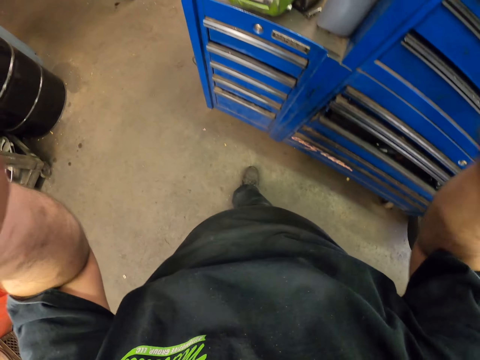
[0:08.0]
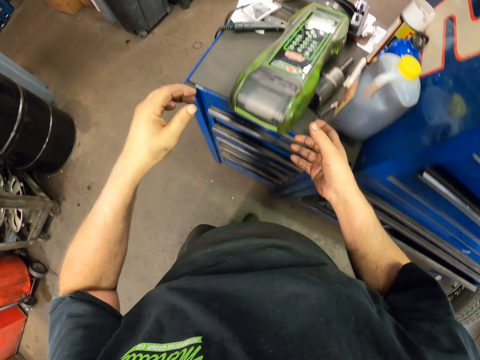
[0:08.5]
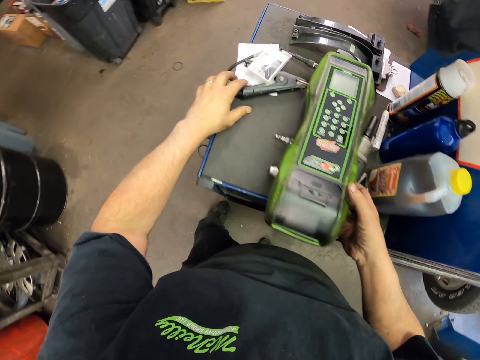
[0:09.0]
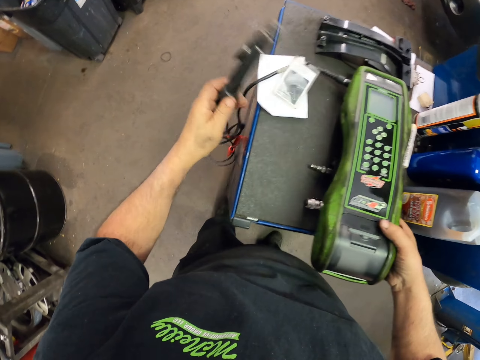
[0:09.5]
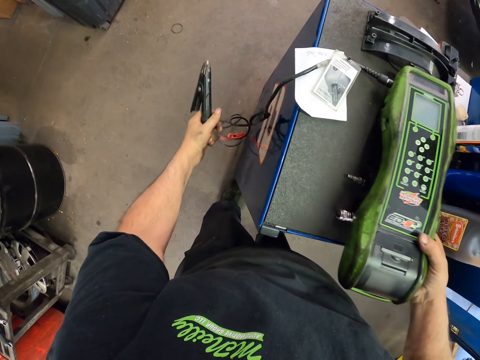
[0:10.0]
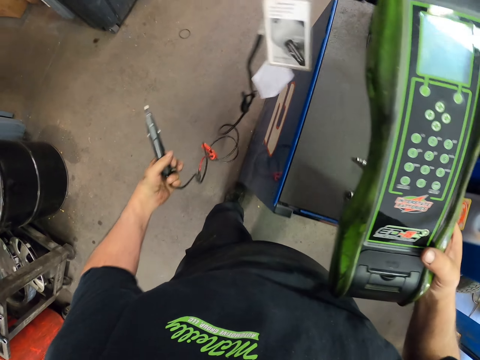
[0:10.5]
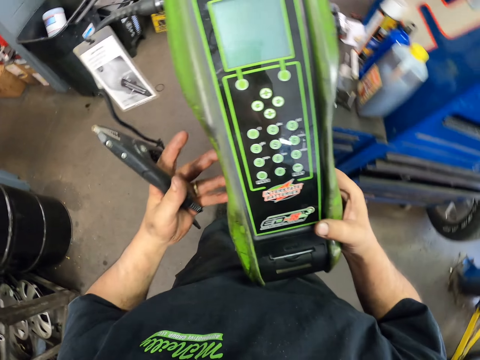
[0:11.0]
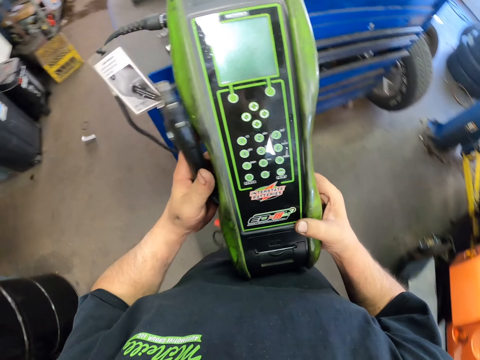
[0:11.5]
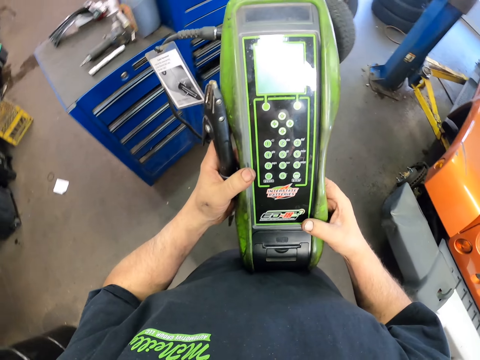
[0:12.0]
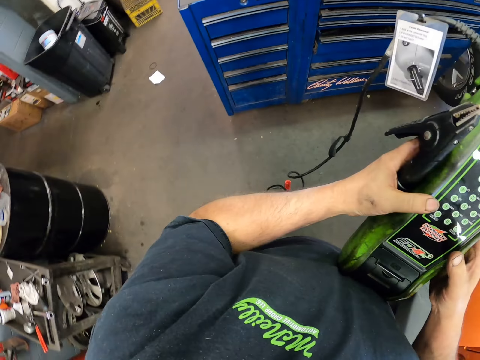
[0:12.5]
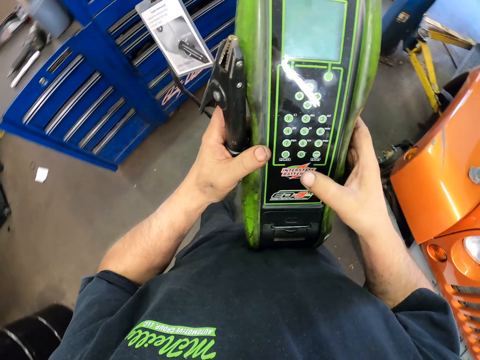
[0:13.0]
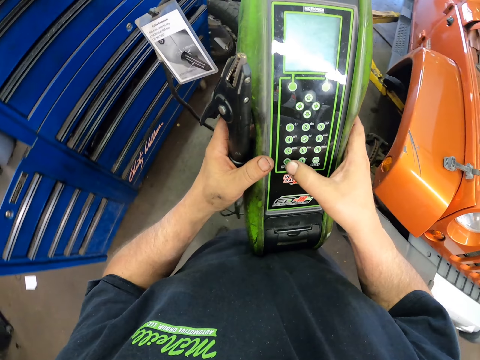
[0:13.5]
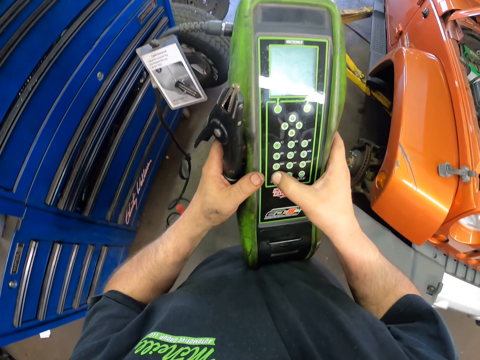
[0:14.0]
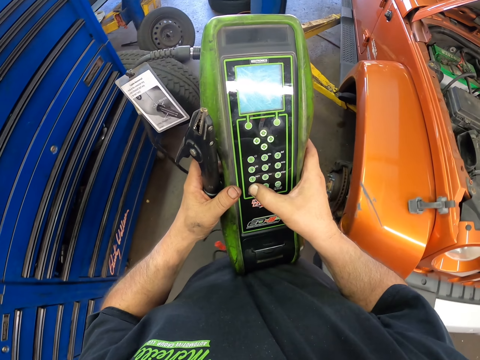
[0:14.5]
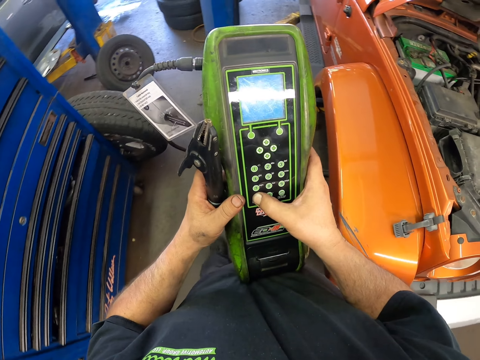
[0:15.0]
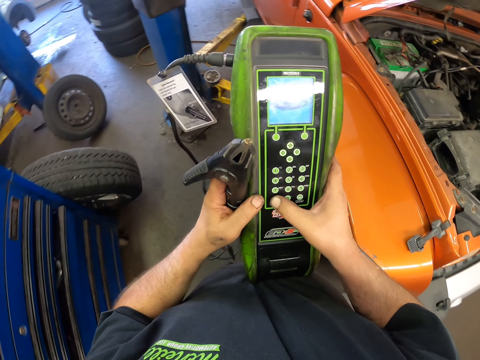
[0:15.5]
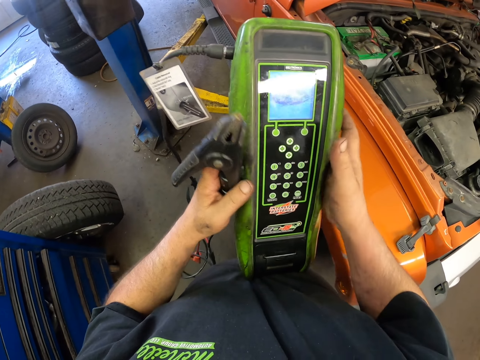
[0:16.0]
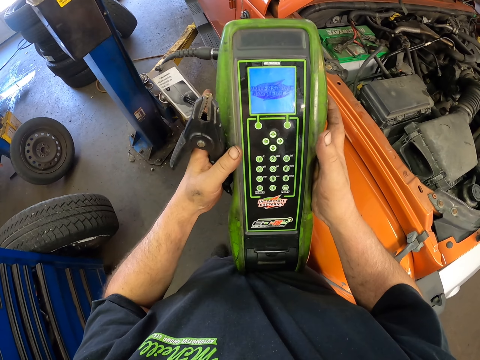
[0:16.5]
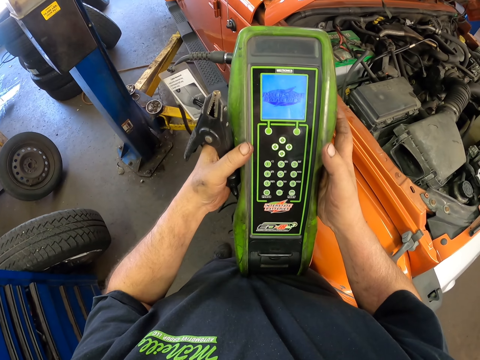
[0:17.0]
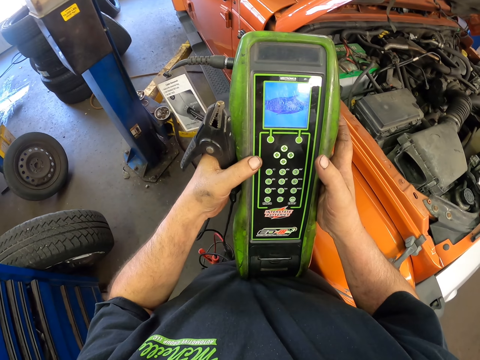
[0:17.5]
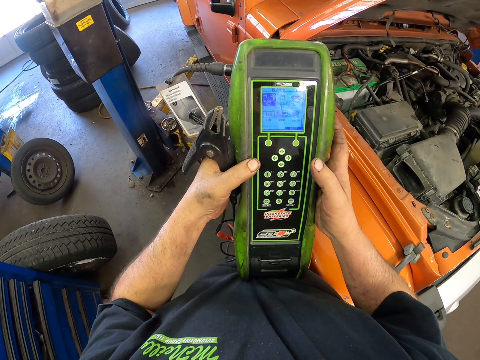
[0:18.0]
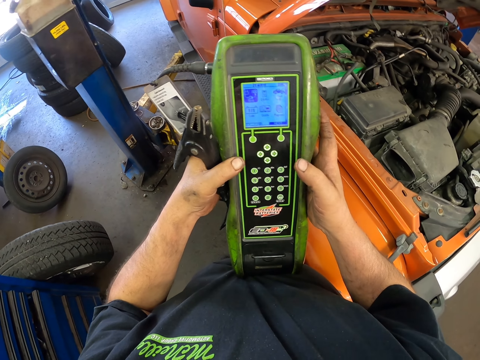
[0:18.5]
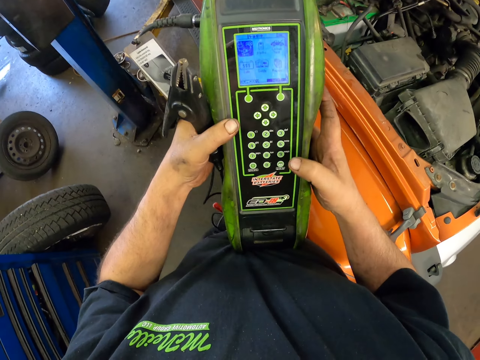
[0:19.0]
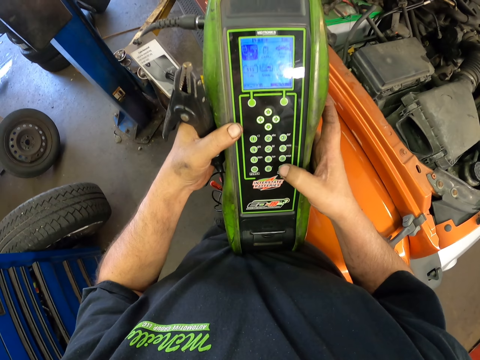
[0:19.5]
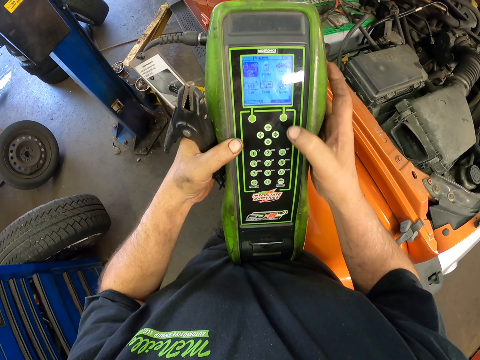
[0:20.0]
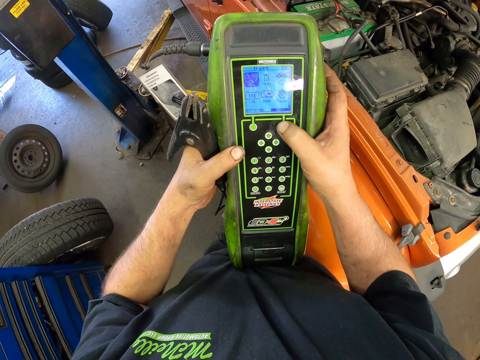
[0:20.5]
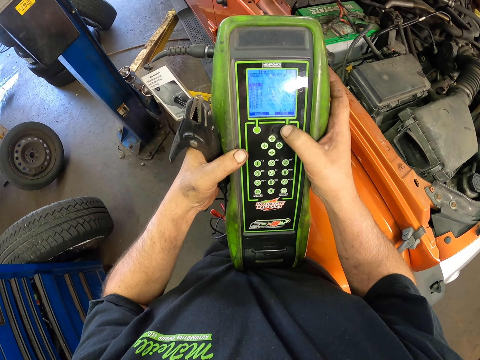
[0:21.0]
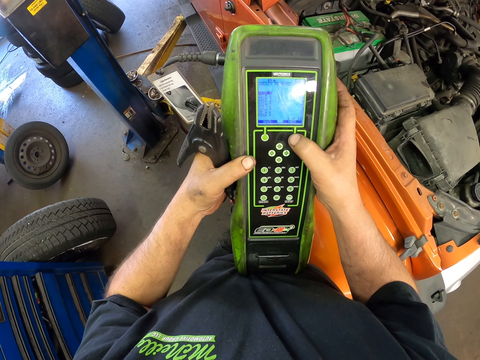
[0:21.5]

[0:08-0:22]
The camera wearer picks up a clip and an electric meter or car diagnostic machine. They walk around. They dial the car diagnostic machine.

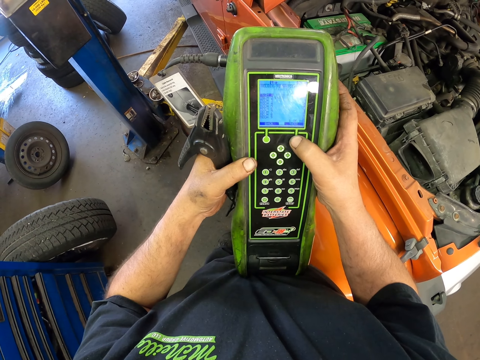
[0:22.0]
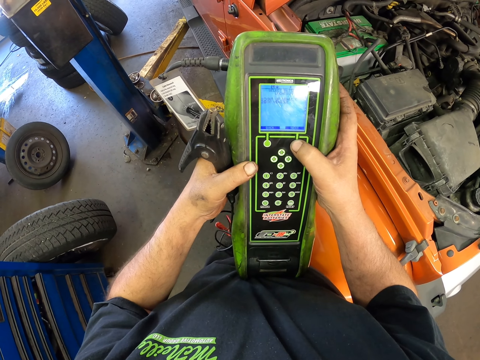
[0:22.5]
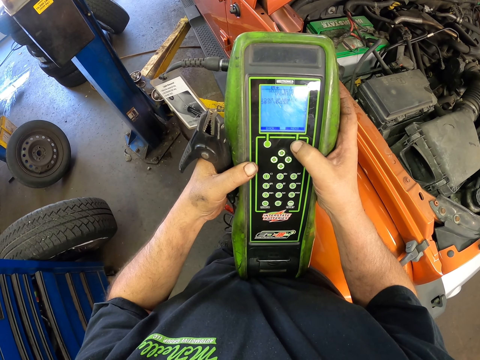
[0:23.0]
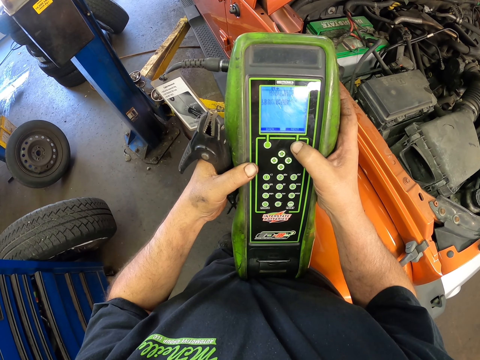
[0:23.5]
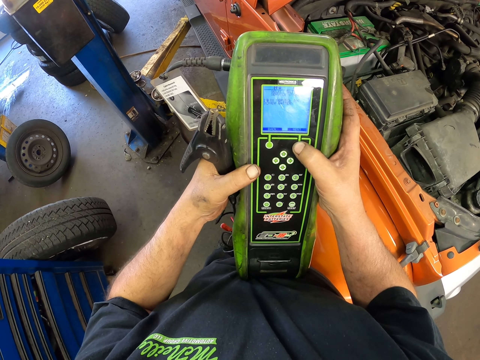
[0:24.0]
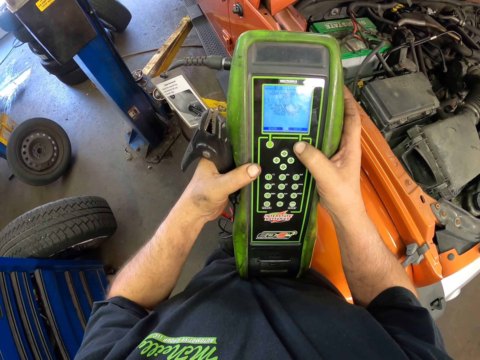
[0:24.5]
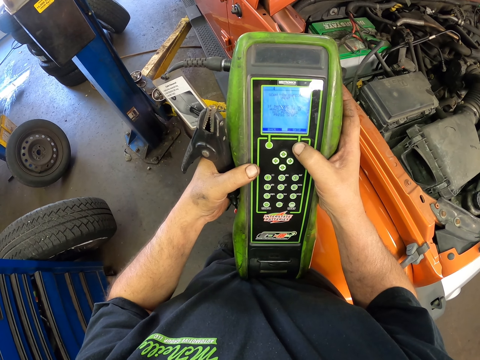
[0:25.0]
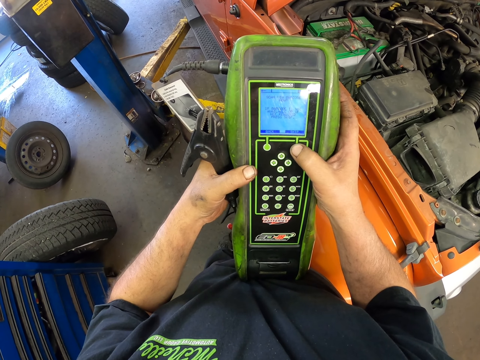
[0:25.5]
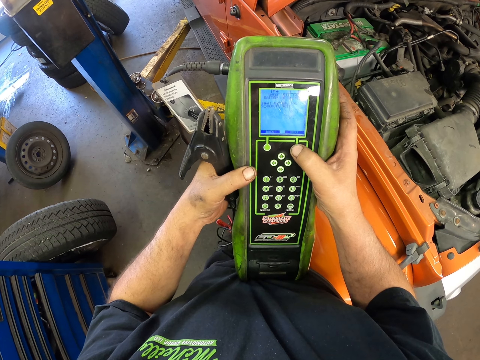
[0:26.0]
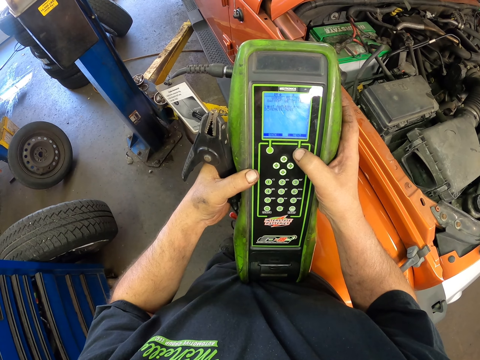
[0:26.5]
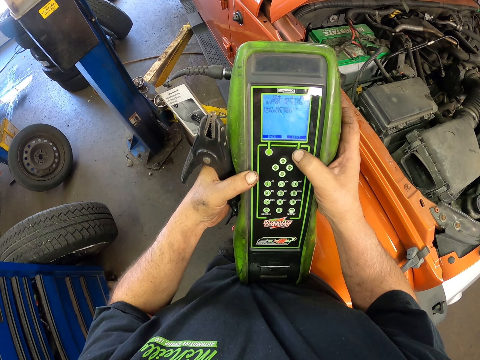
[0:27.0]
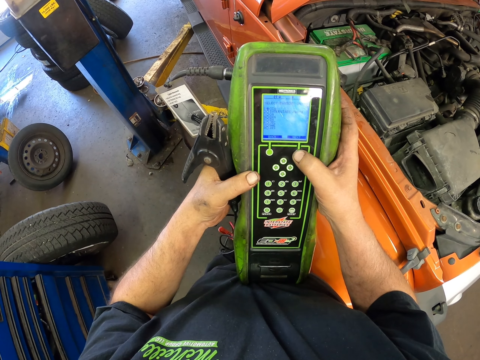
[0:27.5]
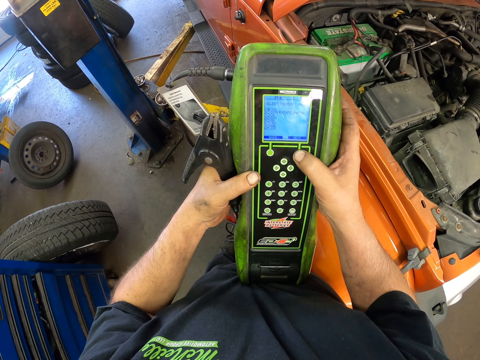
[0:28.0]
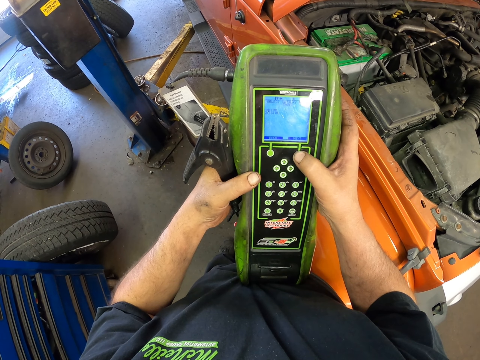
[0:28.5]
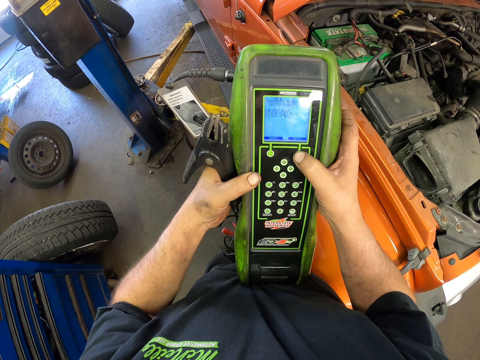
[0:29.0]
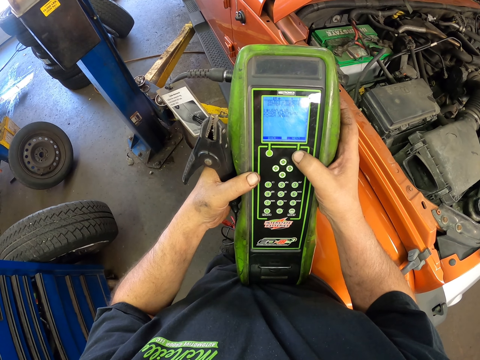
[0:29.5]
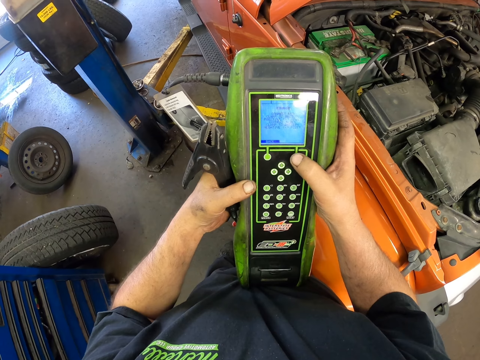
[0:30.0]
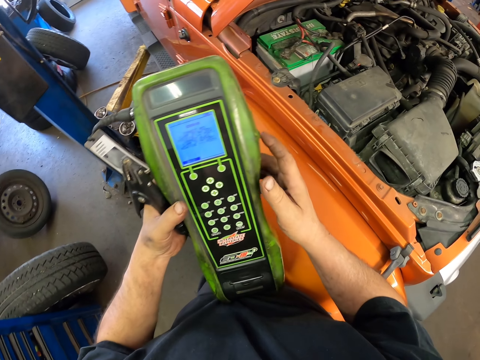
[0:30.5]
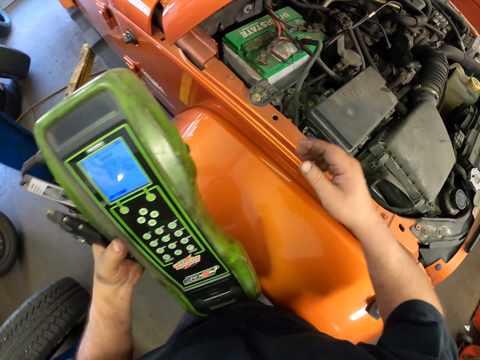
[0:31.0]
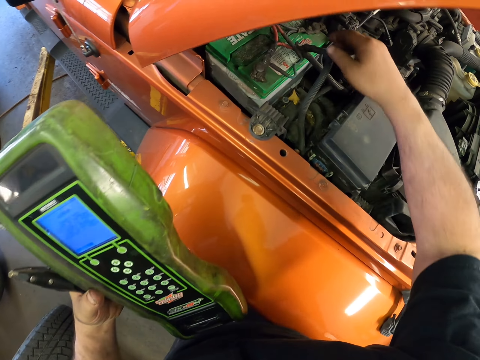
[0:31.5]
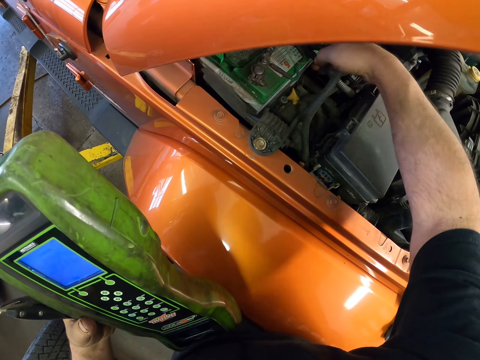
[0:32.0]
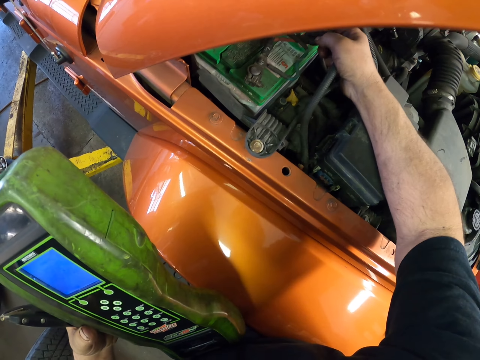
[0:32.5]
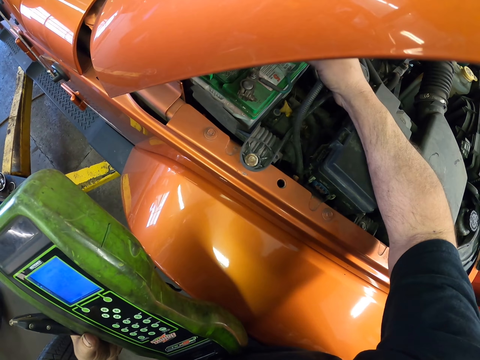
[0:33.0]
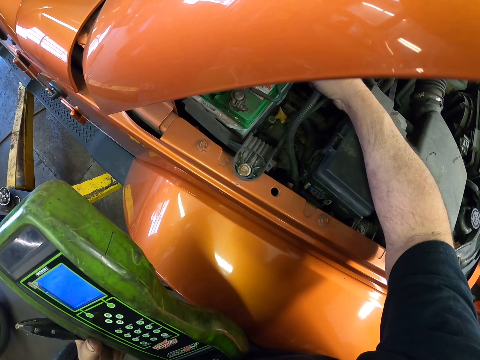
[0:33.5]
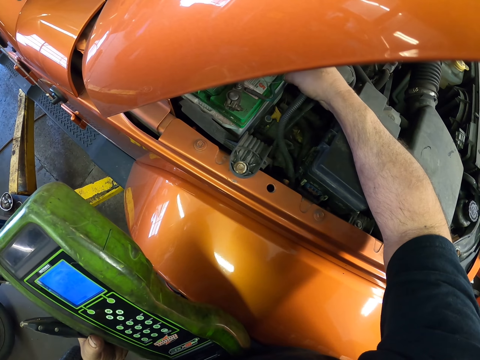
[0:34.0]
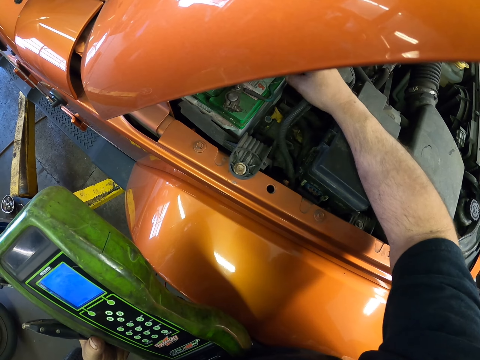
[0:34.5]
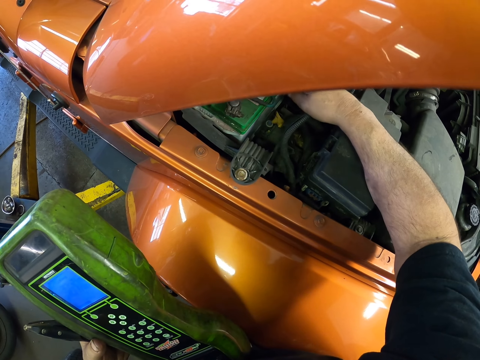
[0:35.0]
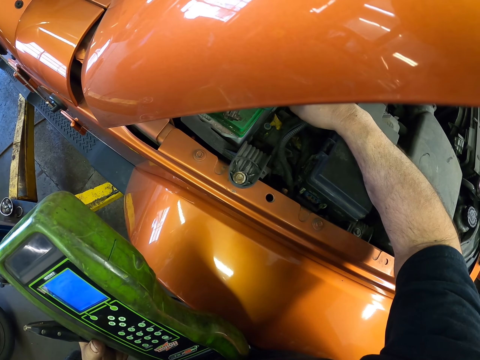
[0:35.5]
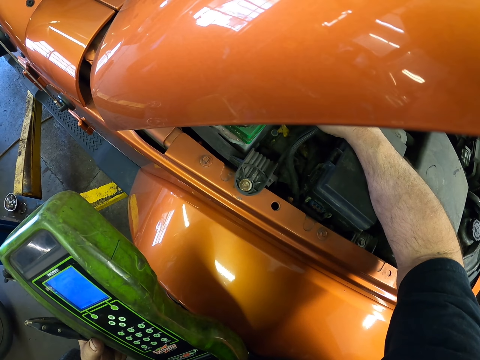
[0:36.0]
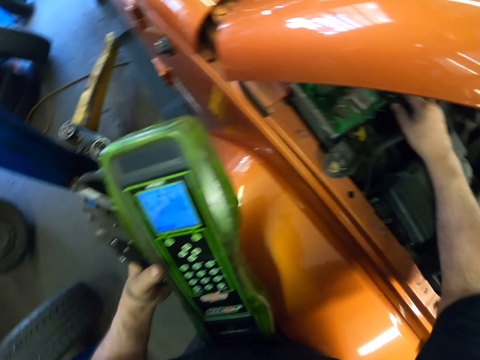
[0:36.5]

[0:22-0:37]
The camera wearer presses some buttons on the electric meter. They hold a cable.
